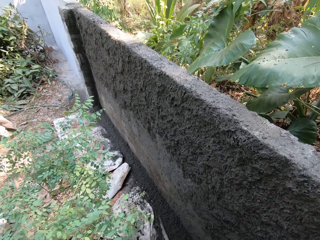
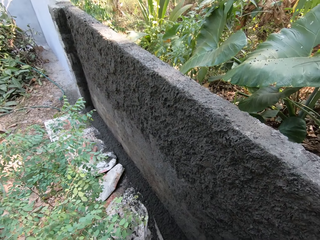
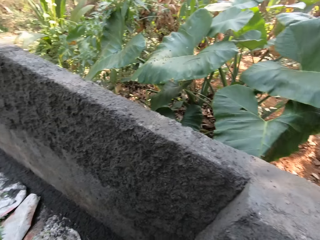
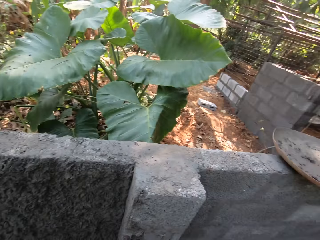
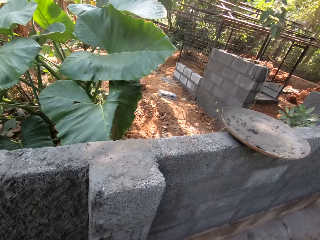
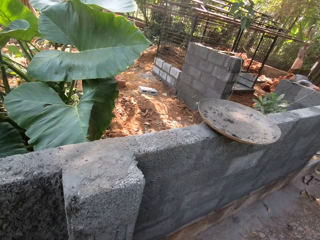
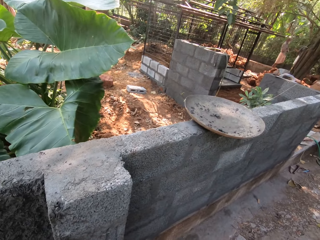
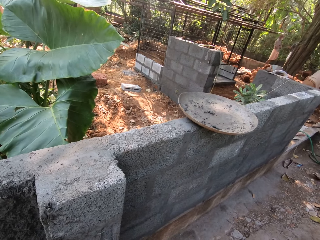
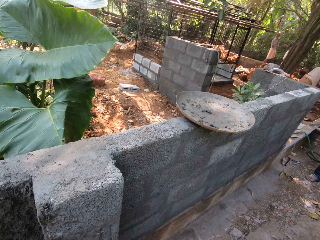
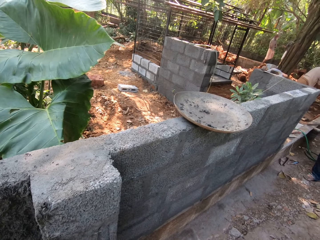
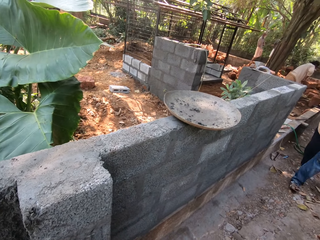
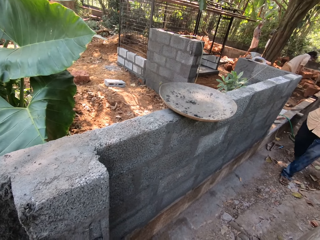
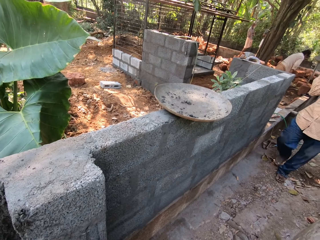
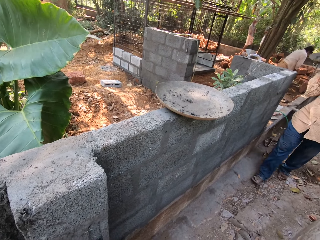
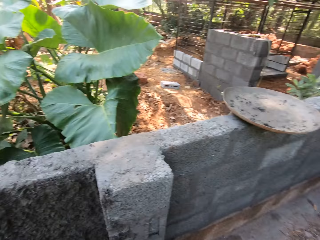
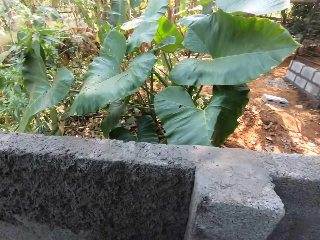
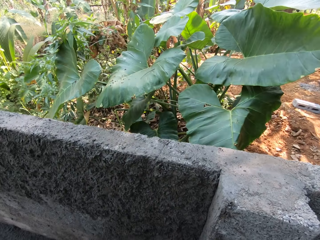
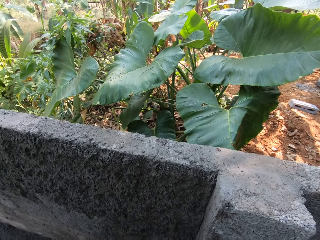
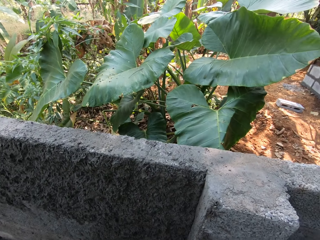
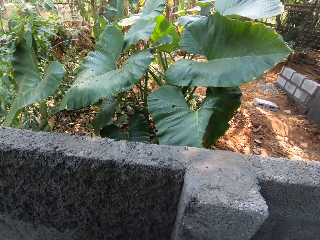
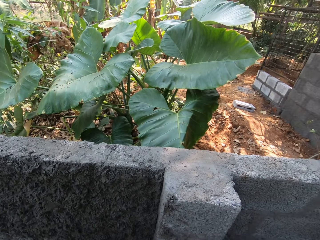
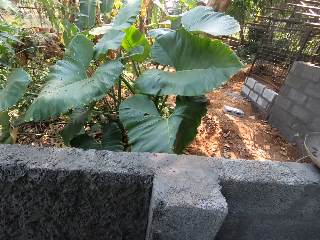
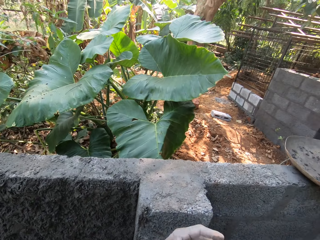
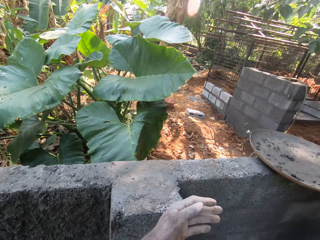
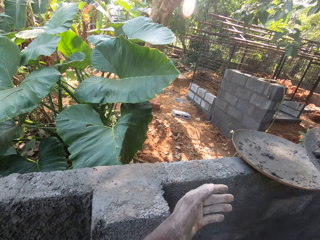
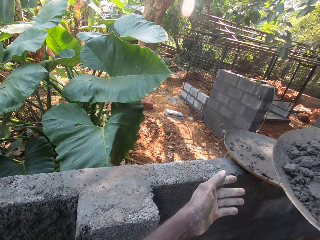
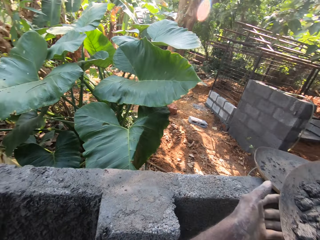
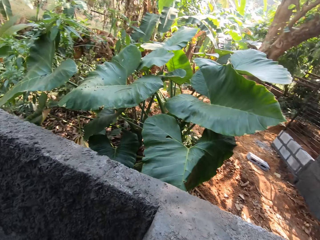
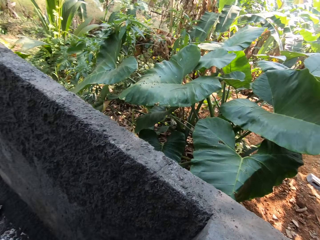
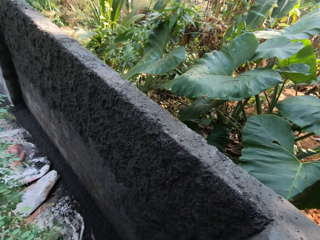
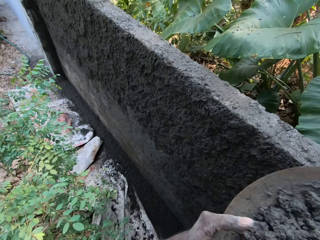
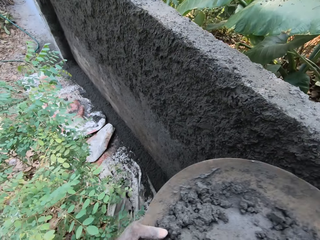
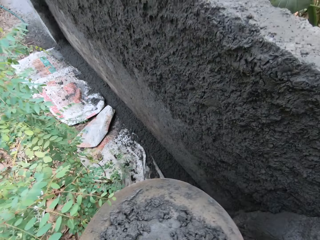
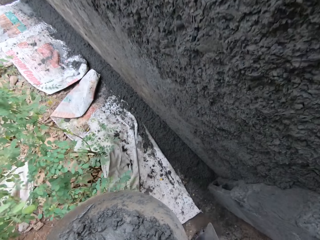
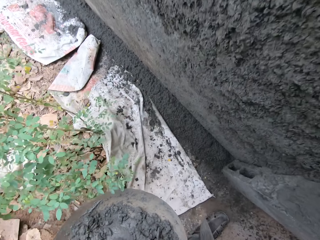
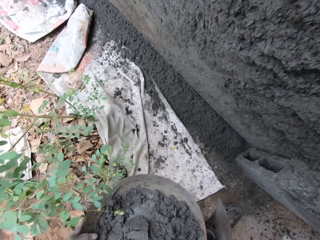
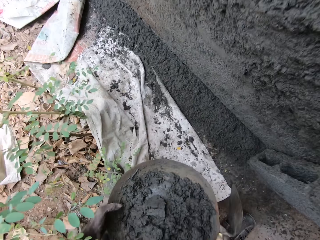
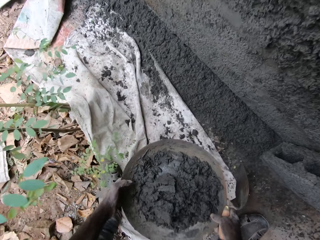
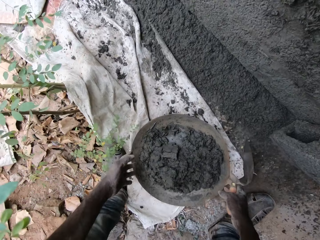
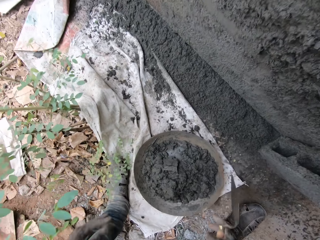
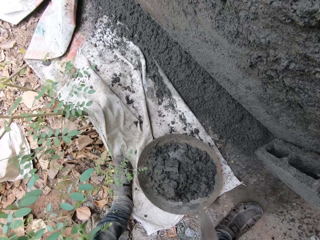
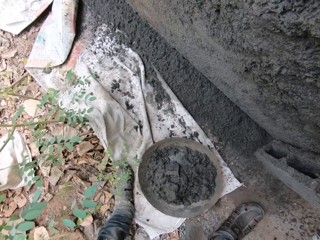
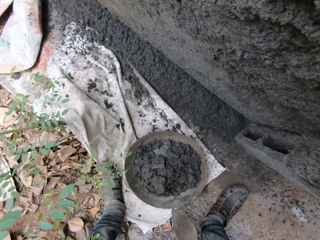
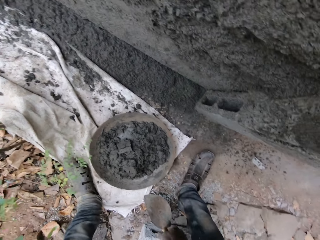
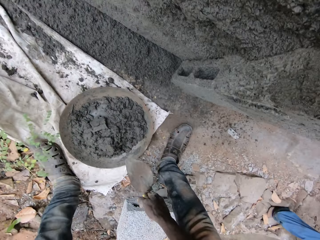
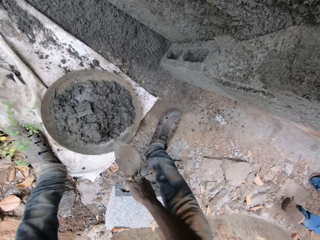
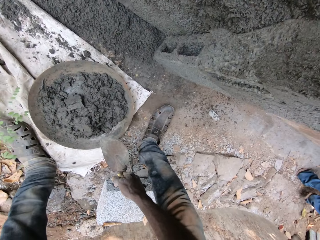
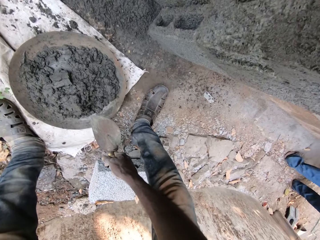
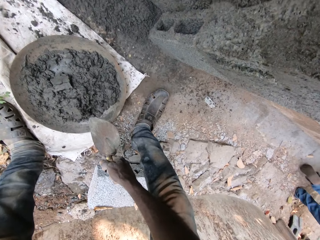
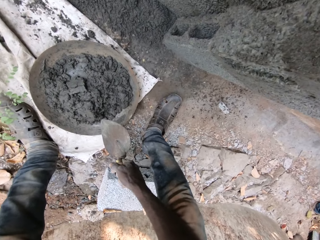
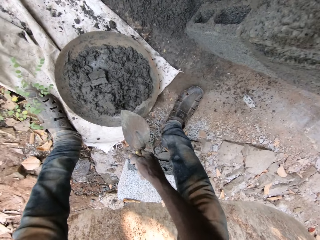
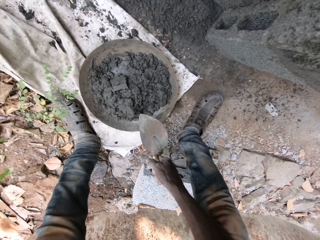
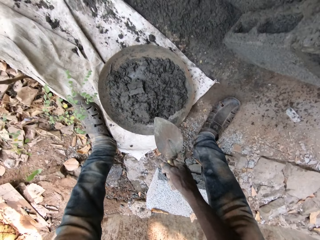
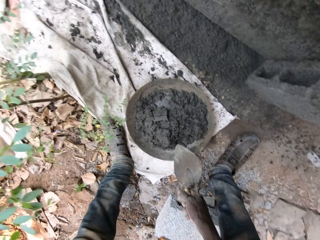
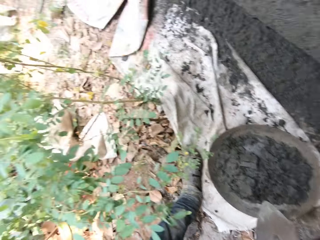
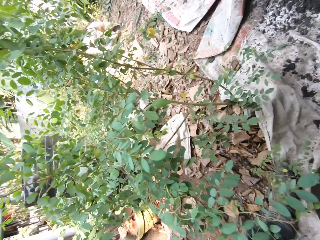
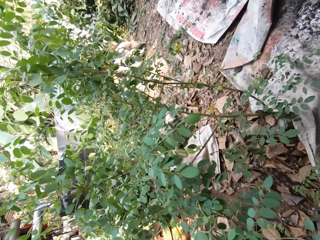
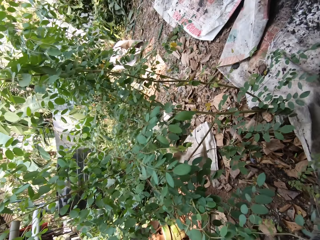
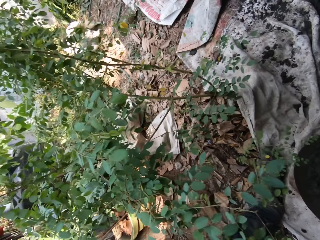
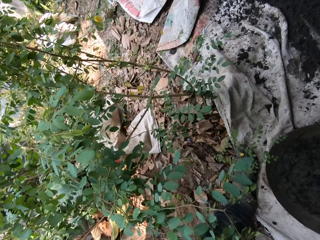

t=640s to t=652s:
A man walks towards the camera wearer with a head pan of concrete in his right hand. The camera wearer collects the head pan of concrete from the man with his left hand. He drops the head pan of concrete on the ground with both hands. The man walks around.

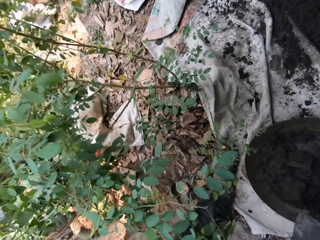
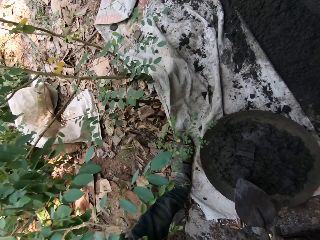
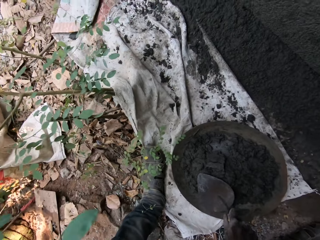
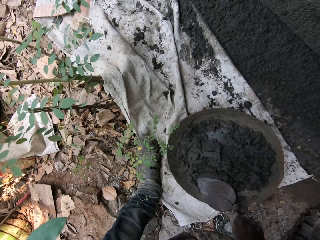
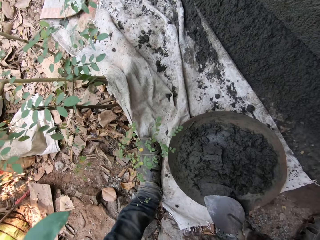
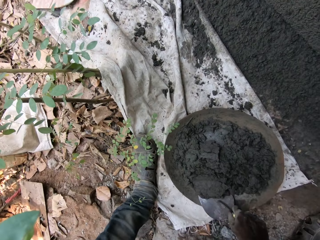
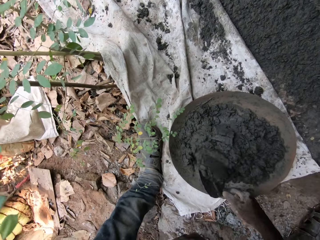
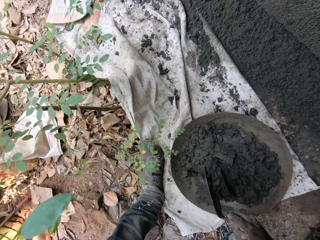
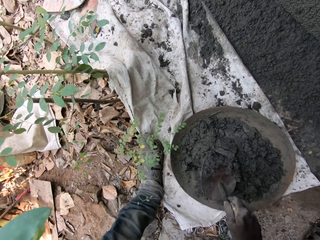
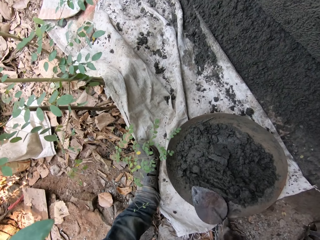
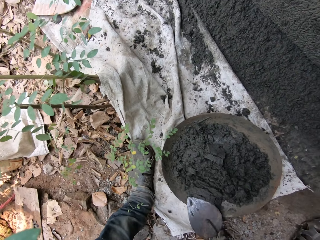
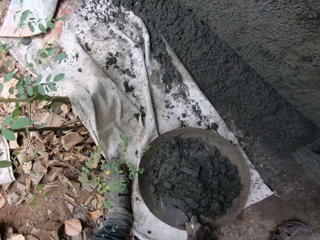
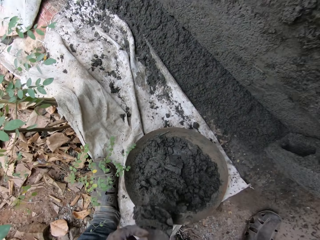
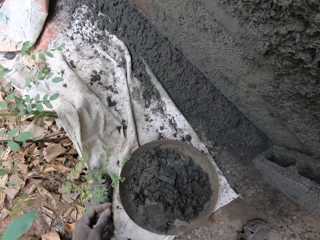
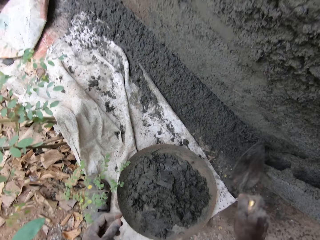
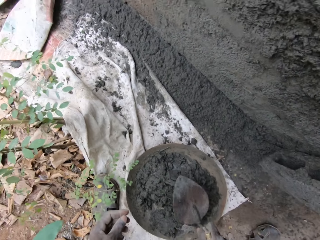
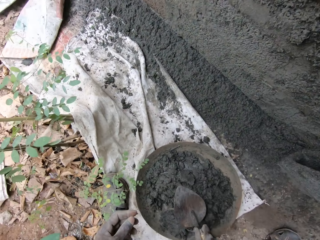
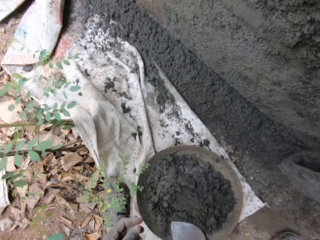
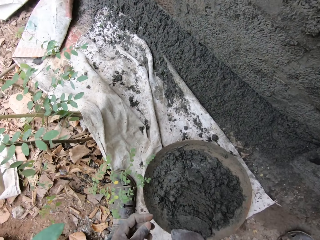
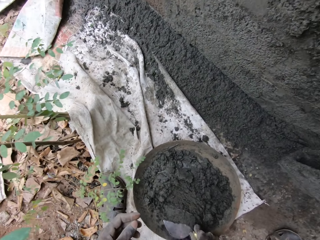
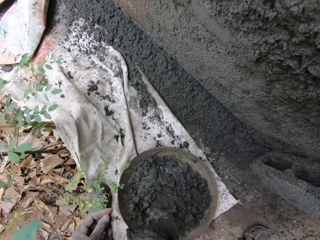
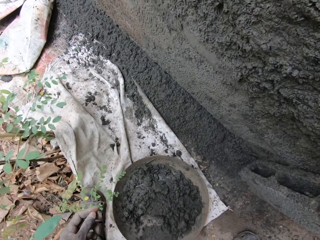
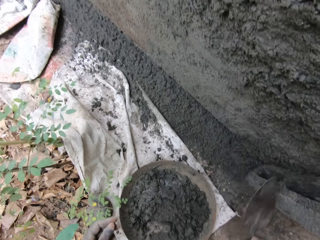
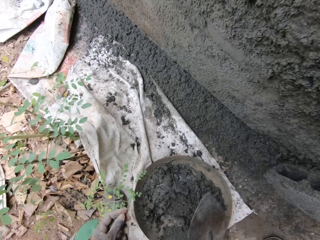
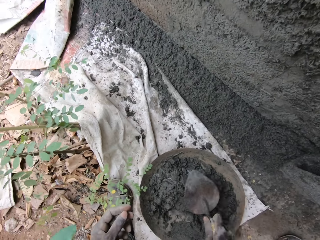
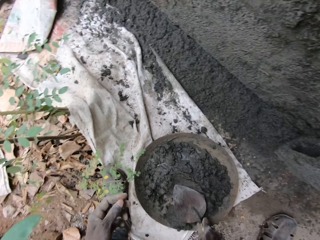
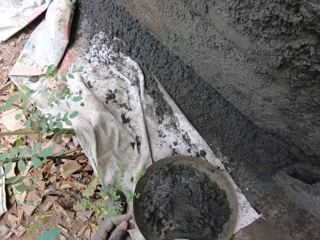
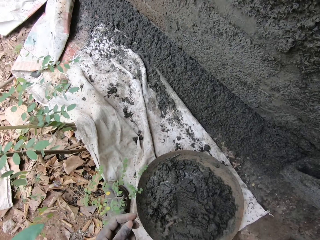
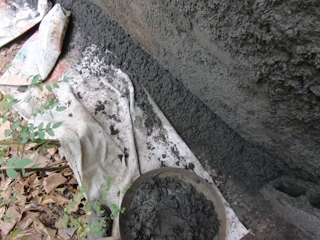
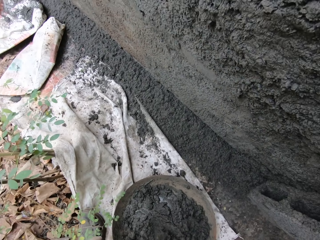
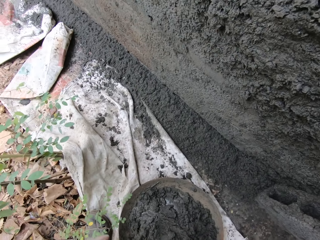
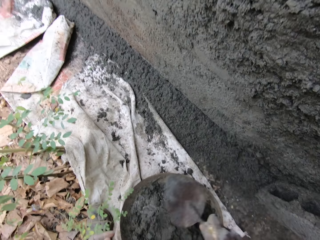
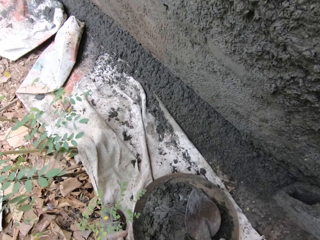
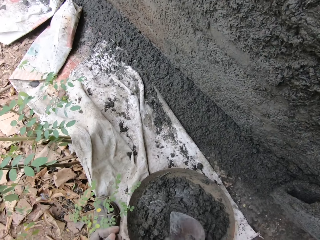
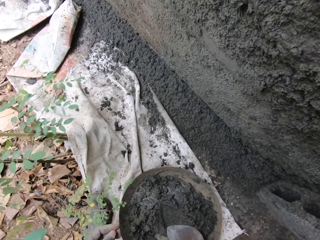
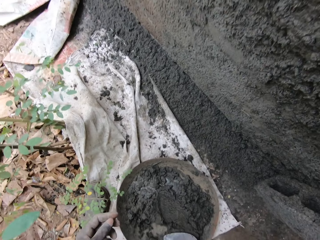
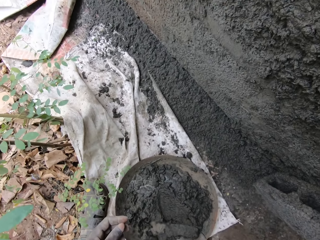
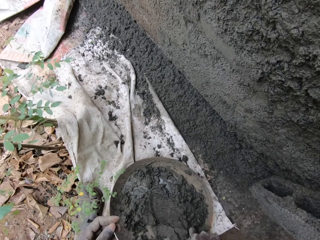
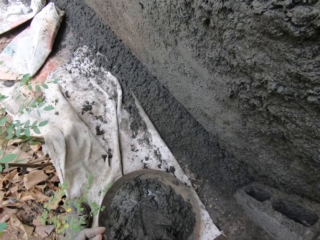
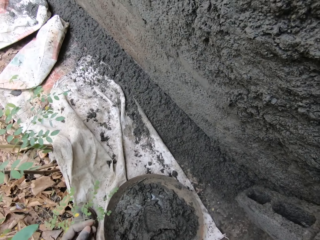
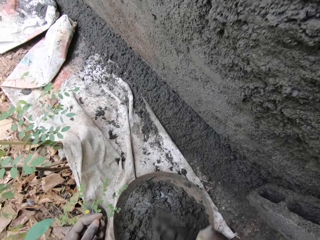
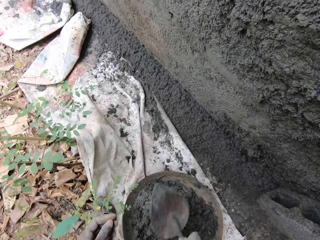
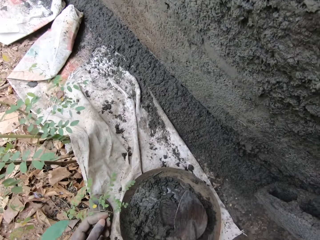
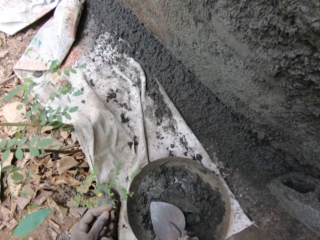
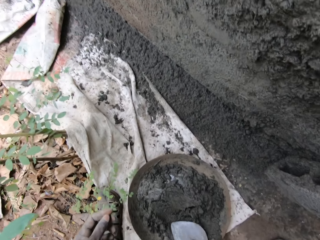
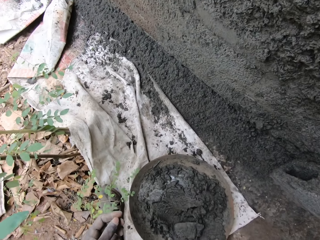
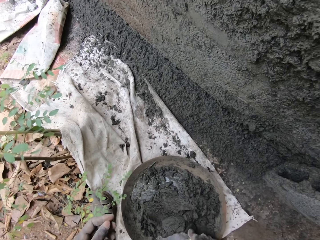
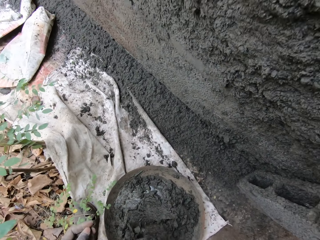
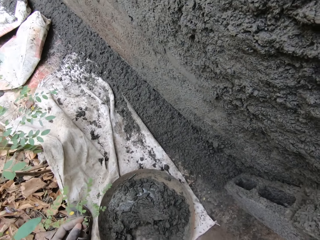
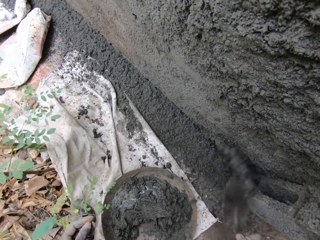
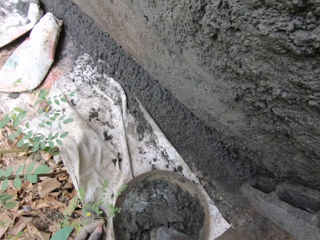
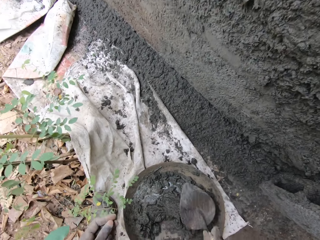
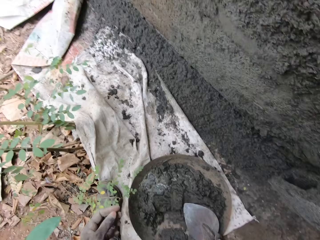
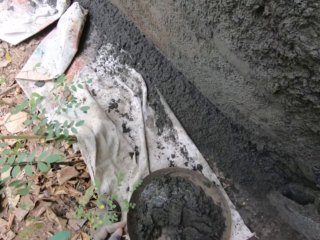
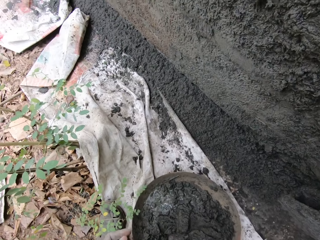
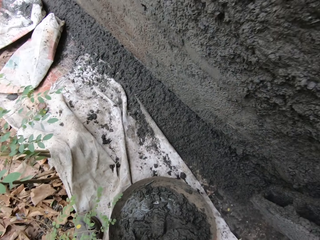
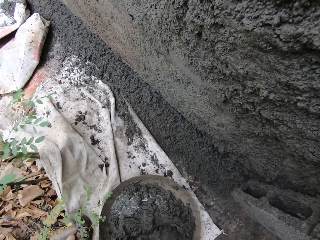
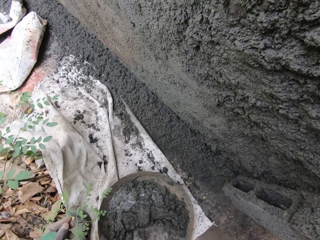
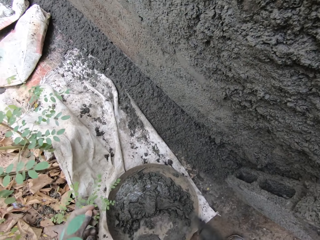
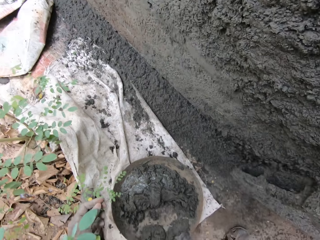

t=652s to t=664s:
The camera wearer mixes the concrete in the head pan with the hand trowel in his right hand. He scoops some concrete from the concrete in the head pan with the hand trowel in his right hand. He plasters the wall with the concrete on the hand trowel in his right hand. He scoops some concrete from the concrete in the head pan with the hand trowel in his right hand. He plasters the wall with the concrete on the hand trowel in his right hand. He touches the concrete in the head pan with the hand trowel in his right hand. He scoops some concrete from the concrete in the head pan with the hand trowel in his right hand. He plasters the wall with the concrete on the hand trowel in his right hand. He touches the concrete in the head pan with the hand trowel in his right hand. He scoops some concrete from the concrete in the head pan with the hand trowel in his right hand. He plasters the wall with the concrete on the hand trowel in his right hand. He touches the concrete in the head pan with the hand trowel in his right hand. He scoops some concrete from the concrete in the head pan with the hand trowel in his right hand. He plasters the wall with the concrete on the hand trowel in his right hand. He touches the concrete in the head pan with the hand trowel in his right hand. He scoops some concrete from the concrete in the head pan with the hand trowel in his right hand. He plasters the wall with the concrete on the hand trowel in his right hand.
